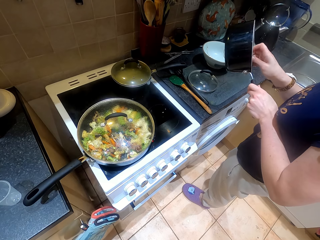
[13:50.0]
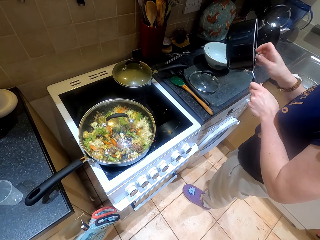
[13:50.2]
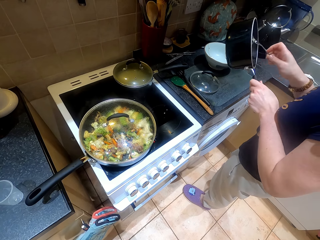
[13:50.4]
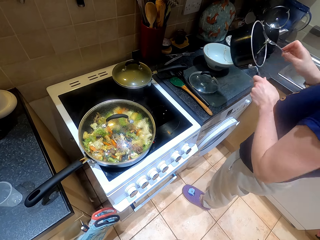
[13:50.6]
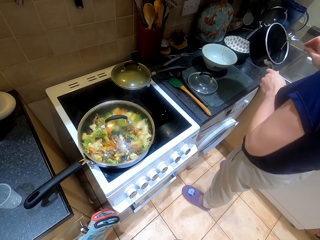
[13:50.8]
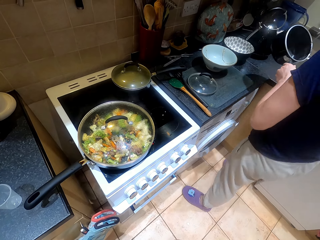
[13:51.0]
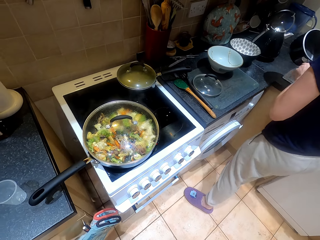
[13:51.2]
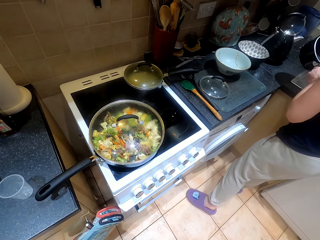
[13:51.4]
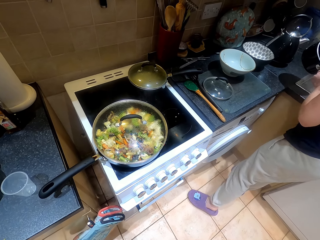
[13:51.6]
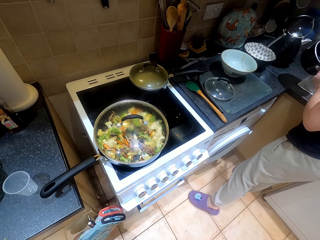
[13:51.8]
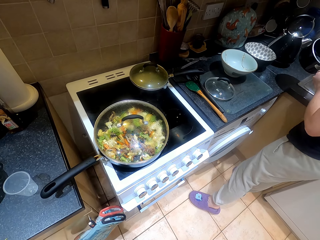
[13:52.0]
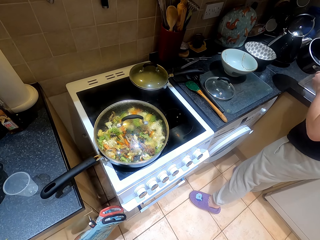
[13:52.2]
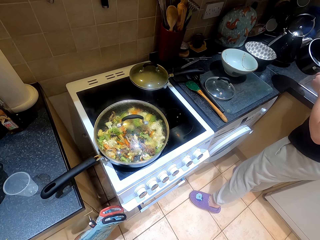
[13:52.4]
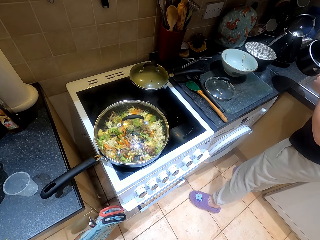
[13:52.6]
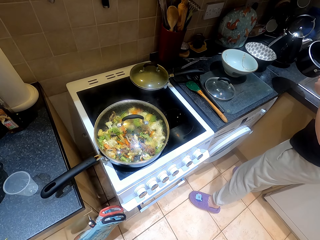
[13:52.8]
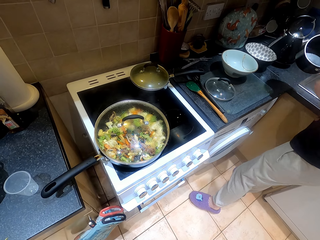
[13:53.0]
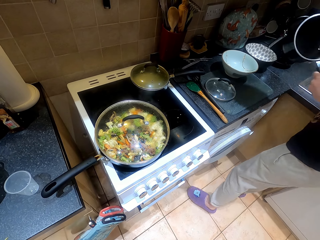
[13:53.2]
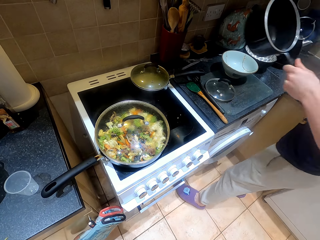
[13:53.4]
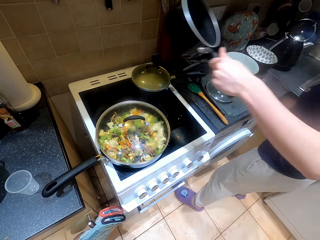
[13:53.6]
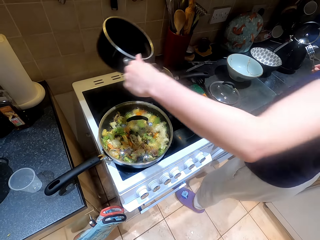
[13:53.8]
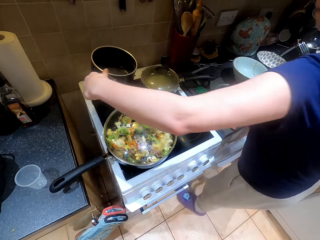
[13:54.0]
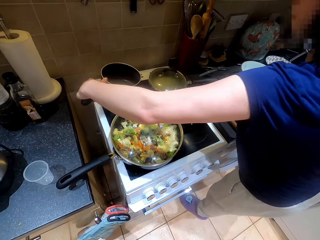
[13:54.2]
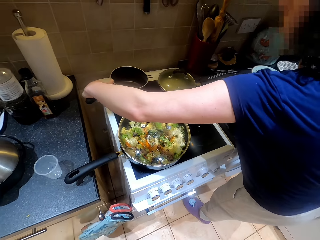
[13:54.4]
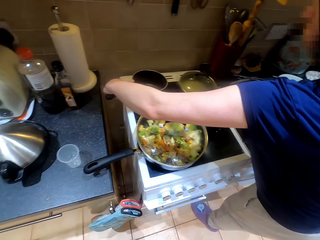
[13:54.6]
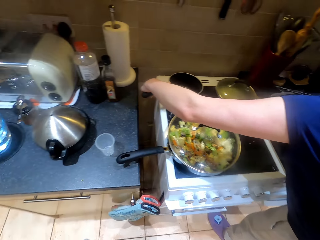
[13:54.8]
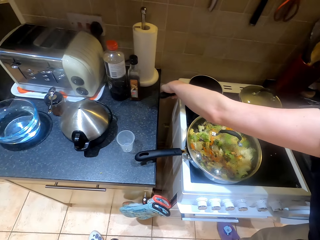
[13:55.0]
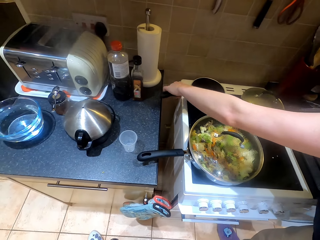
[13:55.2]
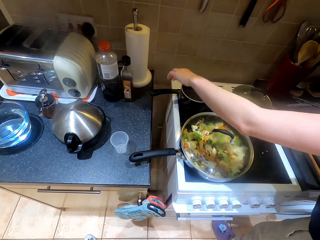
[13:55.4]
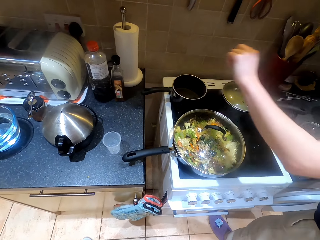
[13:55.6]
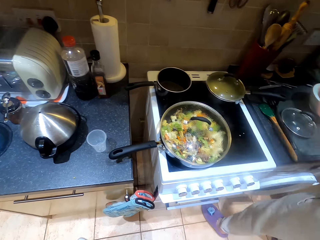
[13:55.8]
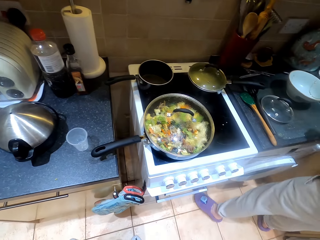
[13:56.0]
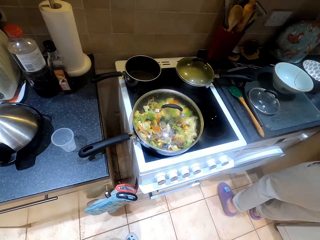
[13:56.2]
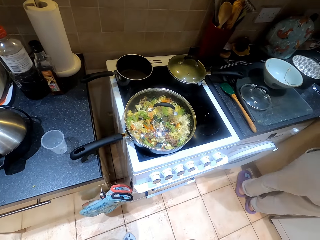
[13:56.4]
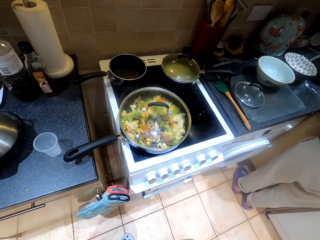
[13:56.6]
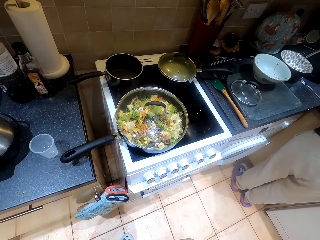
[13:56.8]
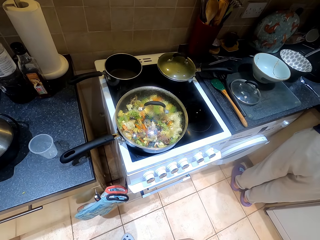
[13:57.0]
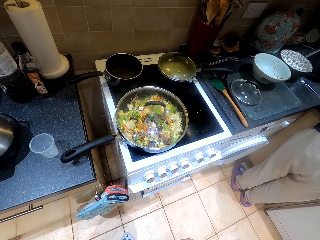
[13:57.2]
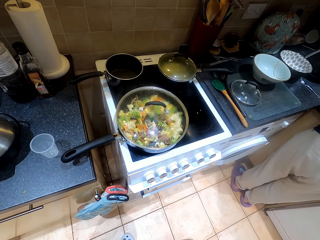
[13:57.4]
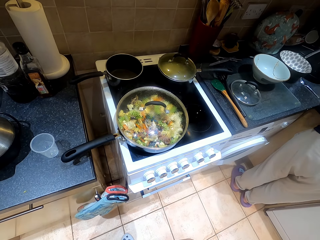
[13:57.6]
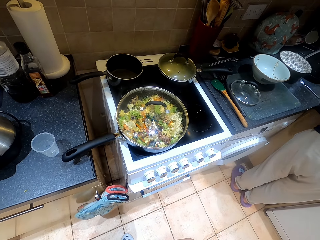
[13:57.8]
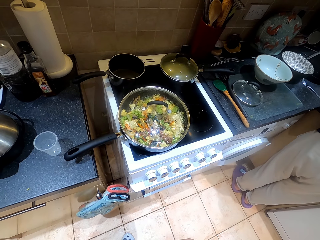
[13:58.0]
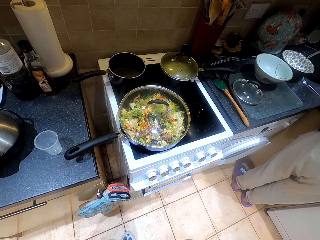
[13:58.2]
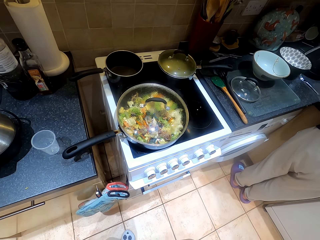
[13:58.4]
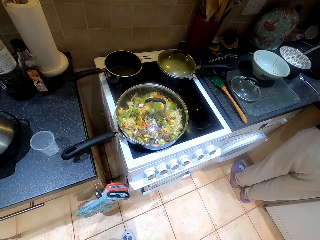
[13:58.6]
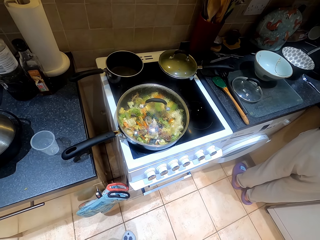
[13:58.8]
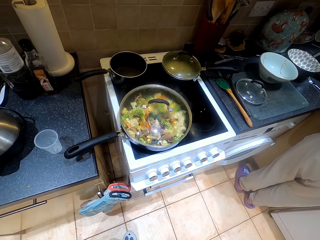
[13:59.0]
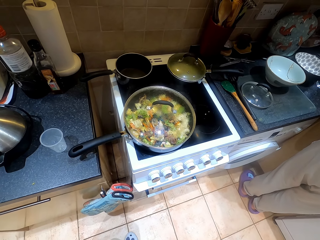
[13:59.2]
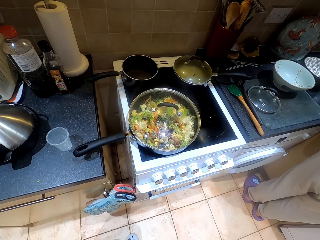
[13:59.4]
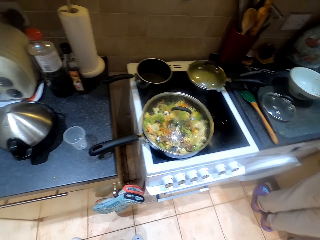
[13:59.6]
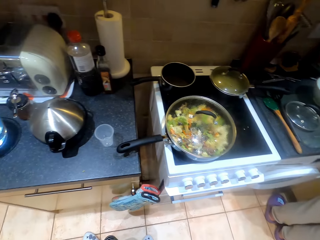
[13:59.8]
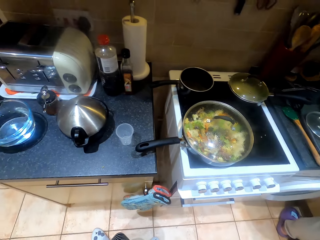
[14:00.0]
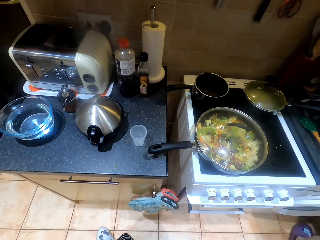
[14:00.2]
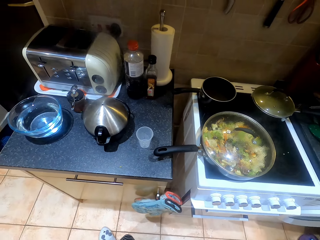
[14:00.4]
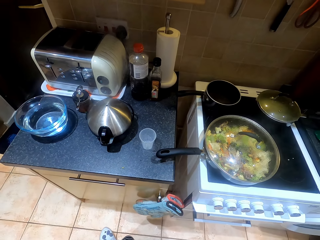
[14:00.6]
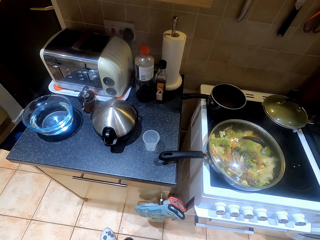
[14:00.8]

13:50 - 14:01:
A woman puts the pot on the cooker.

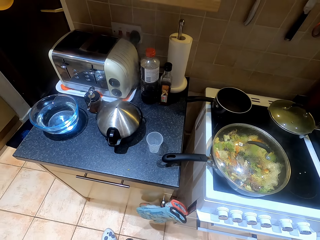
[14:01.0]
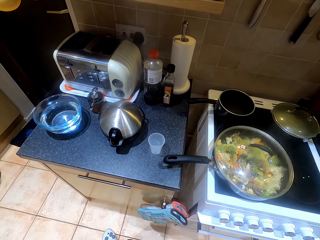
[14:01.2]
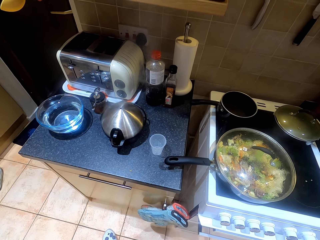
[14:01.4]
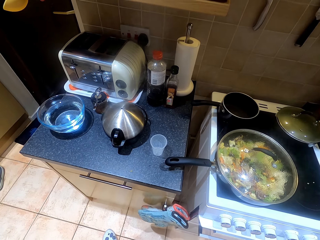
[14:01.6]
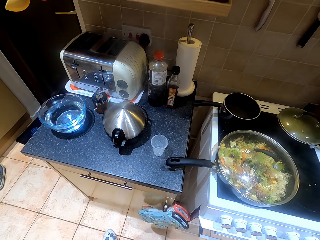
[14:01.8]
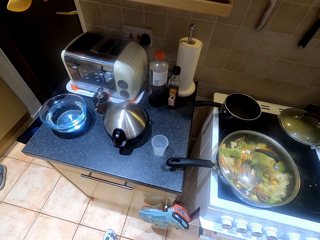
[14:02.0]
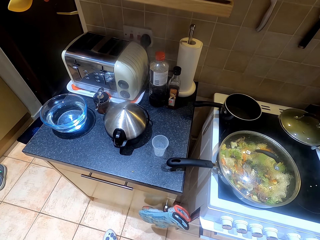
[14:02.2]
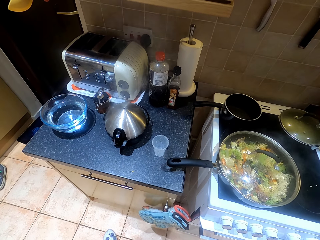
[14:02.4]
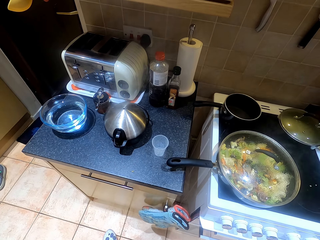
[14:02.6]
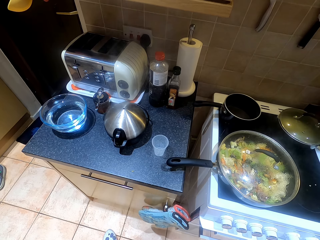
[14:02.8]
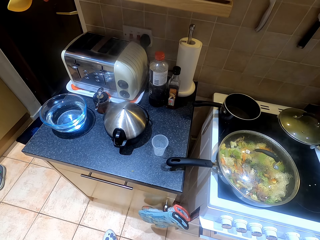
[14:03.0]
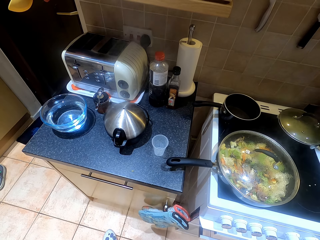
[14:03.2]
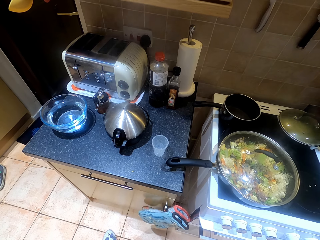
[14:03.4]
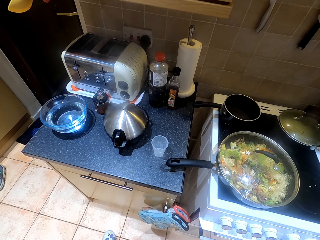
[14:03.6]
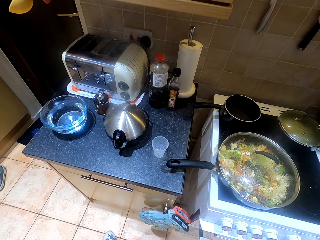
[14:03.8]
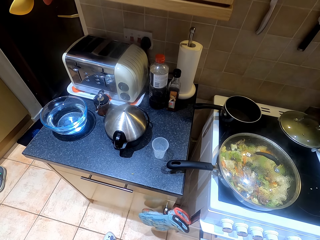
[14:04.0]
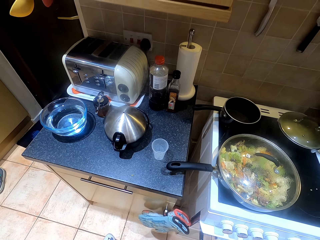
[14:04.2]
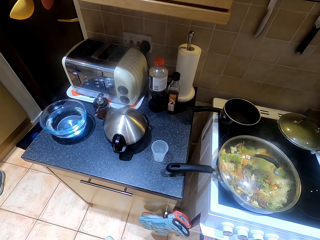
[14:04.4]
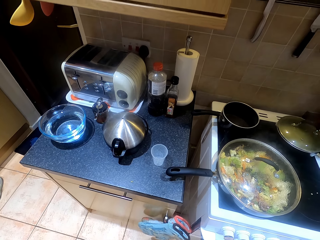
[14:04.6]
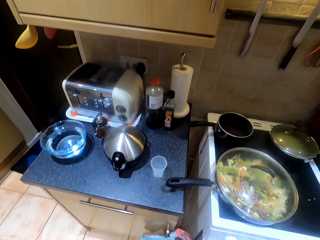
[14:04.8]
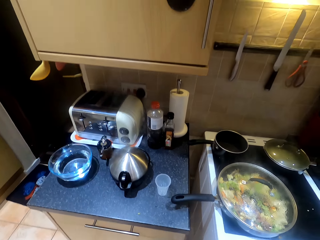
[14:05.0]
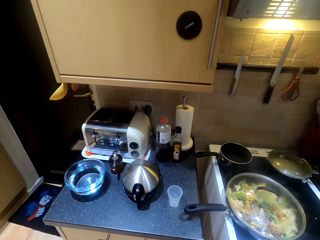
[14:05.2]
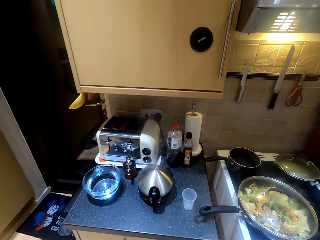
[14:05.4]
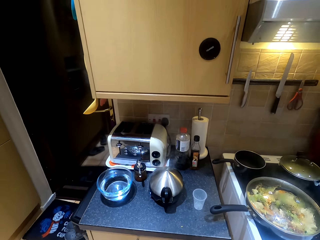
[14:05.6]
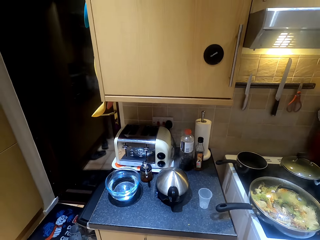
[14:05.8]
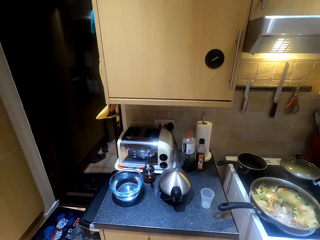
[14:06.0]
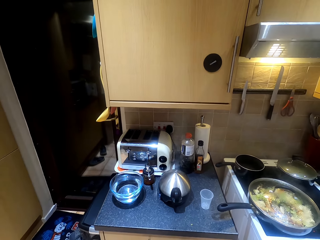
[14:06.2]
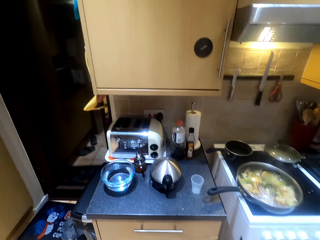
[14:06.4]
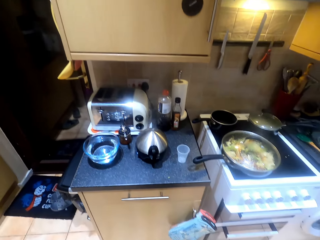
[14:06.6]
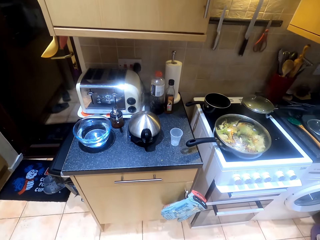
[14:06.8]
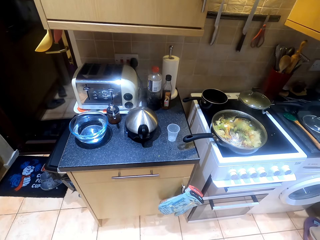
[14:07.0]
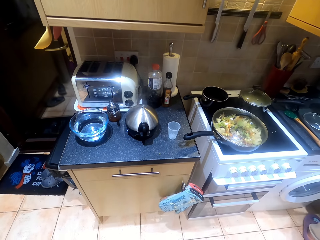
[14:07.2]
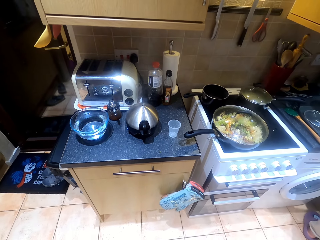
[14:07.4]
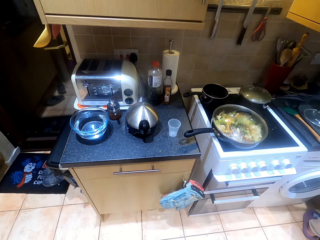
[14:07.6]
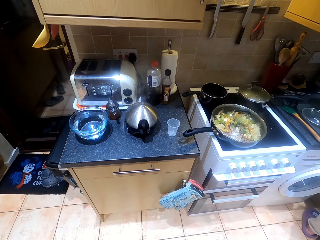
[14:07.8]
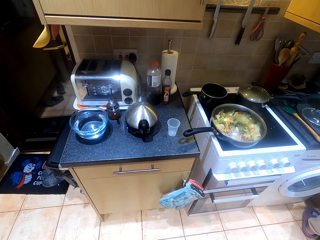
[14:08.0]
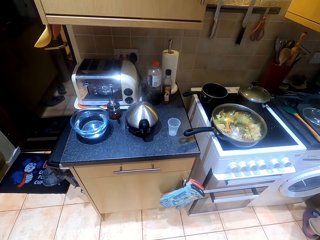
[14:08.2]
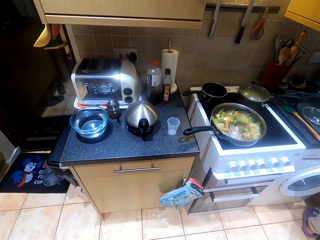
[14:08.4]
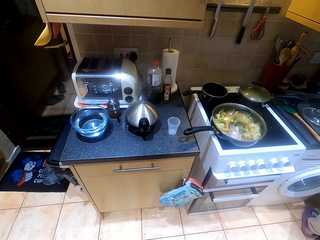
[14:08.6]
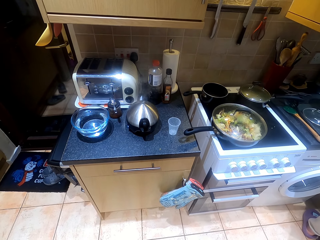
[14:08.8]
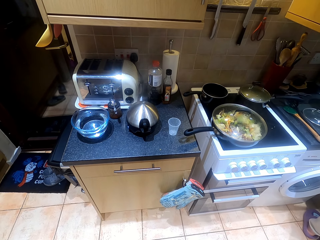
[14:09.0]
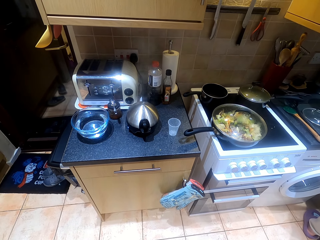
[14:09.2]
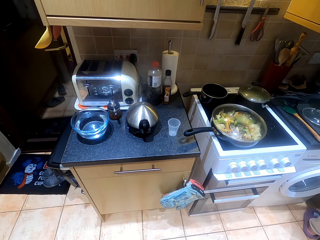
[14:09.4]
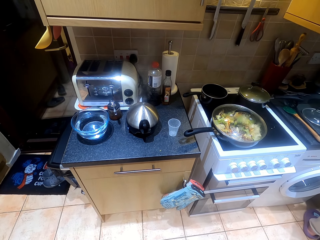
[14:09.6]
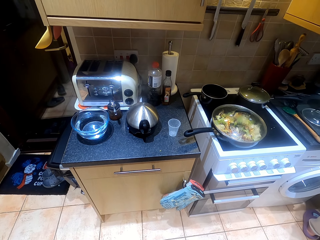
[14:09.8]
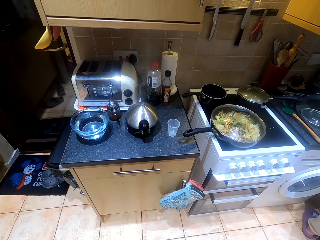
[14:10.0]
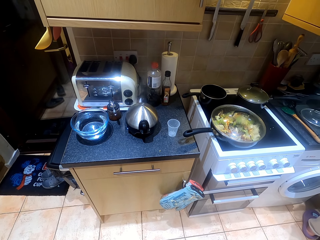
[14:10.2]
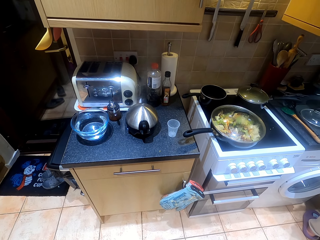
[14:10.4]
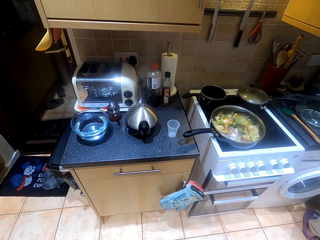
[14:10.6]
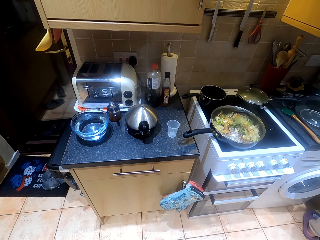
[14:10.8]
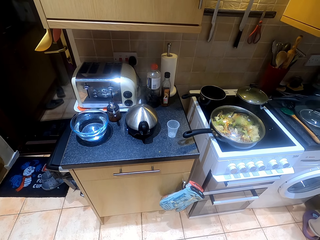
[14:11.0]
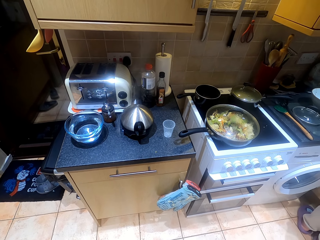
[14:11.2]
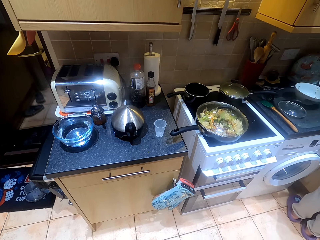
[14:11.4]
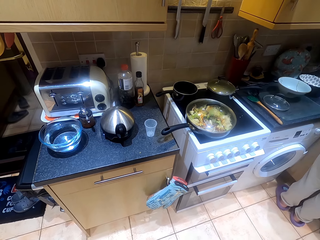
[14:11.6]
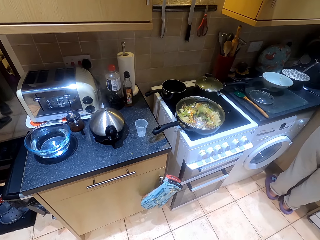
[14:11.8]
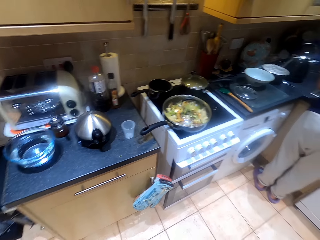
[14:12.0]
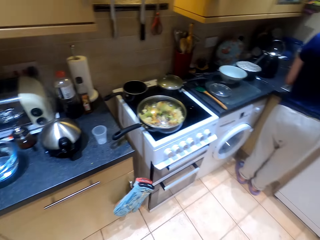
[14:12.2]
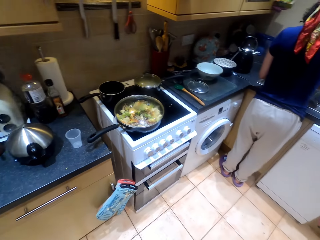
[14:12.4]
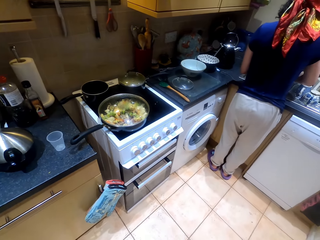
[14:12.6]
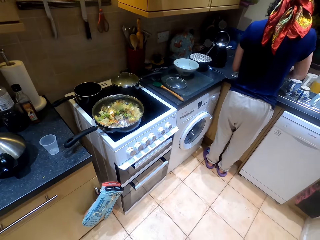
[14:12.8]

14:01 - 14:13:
The camera wearer looks around the kitchen.
